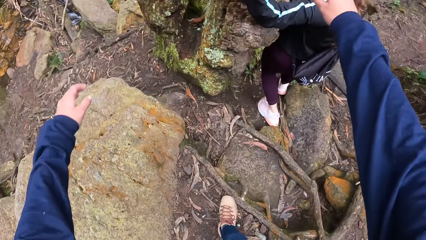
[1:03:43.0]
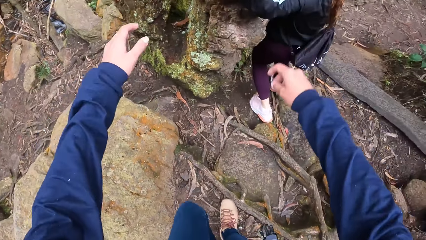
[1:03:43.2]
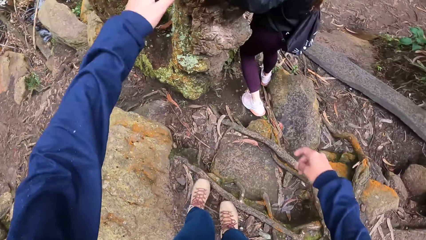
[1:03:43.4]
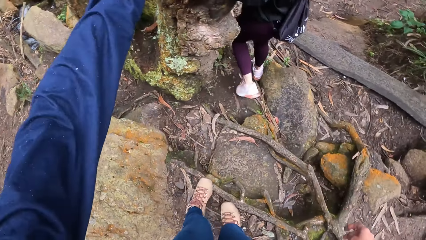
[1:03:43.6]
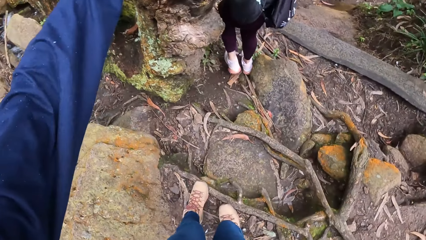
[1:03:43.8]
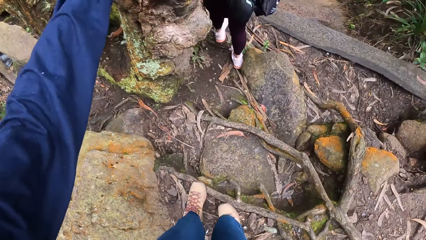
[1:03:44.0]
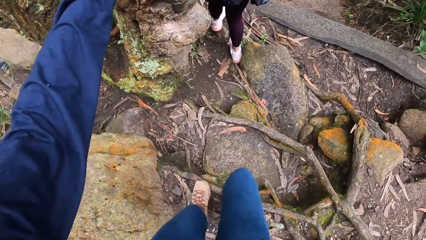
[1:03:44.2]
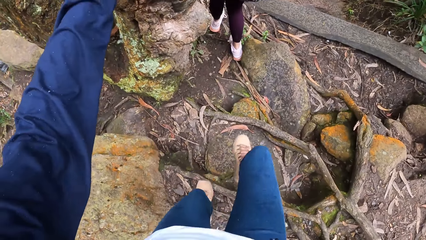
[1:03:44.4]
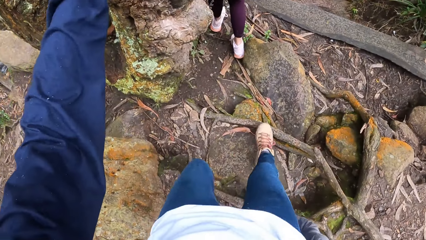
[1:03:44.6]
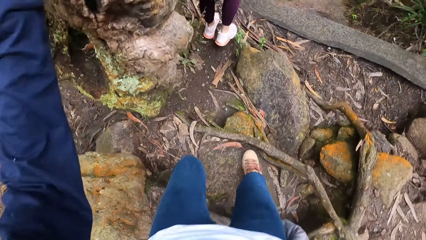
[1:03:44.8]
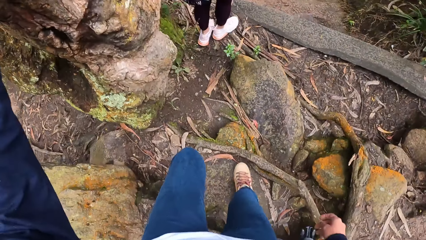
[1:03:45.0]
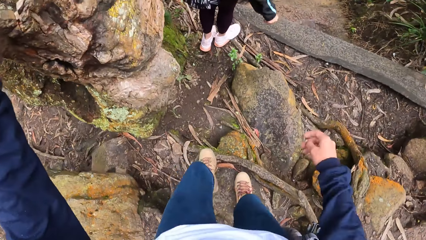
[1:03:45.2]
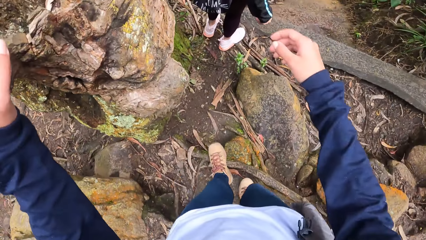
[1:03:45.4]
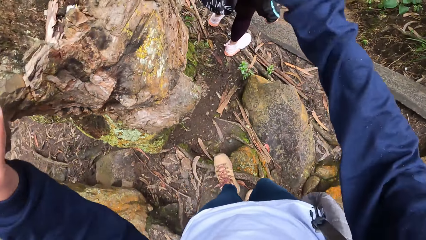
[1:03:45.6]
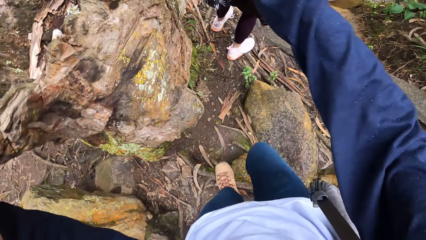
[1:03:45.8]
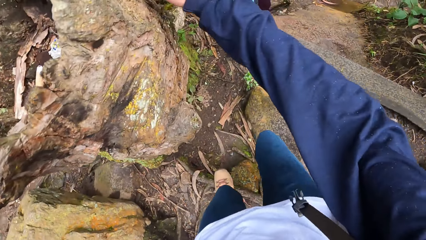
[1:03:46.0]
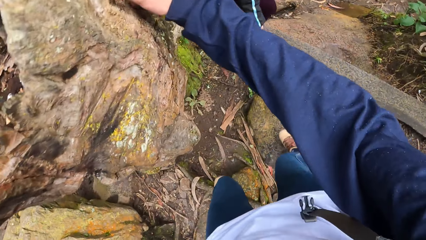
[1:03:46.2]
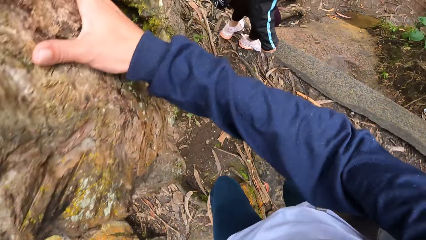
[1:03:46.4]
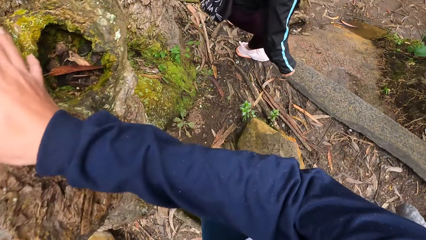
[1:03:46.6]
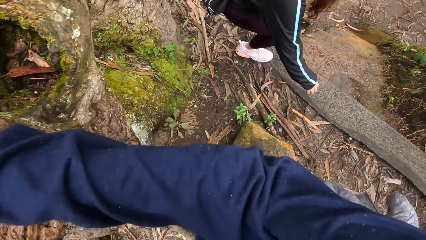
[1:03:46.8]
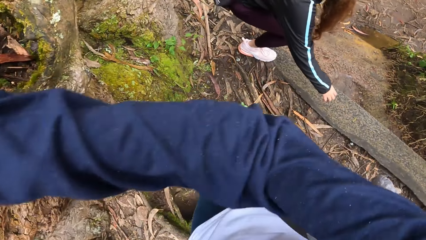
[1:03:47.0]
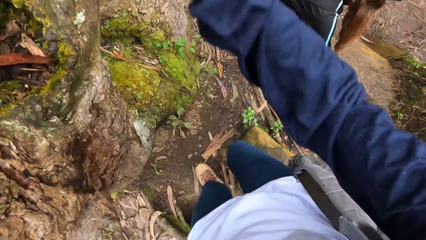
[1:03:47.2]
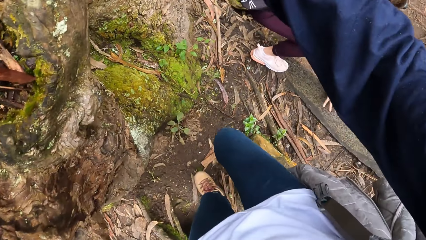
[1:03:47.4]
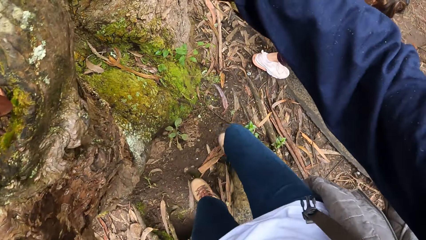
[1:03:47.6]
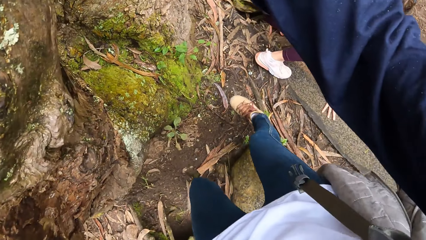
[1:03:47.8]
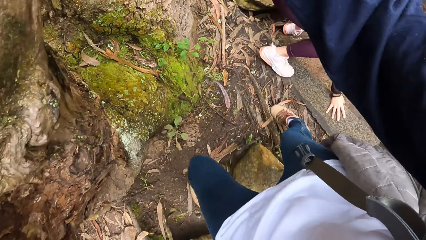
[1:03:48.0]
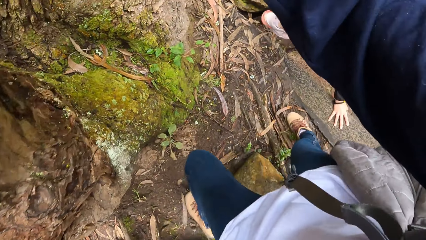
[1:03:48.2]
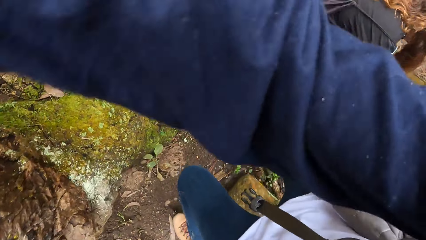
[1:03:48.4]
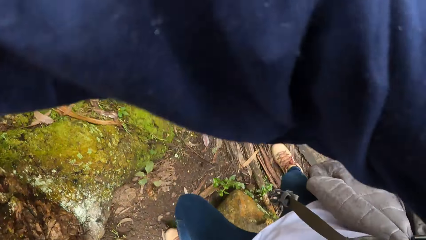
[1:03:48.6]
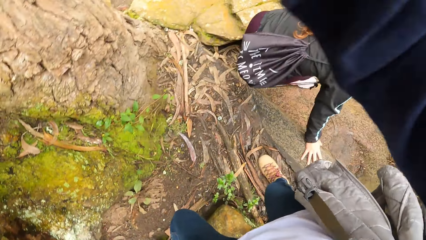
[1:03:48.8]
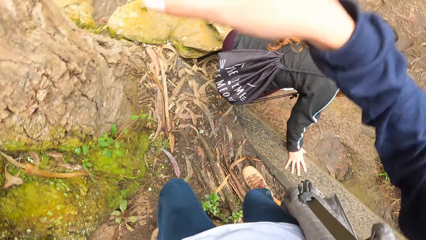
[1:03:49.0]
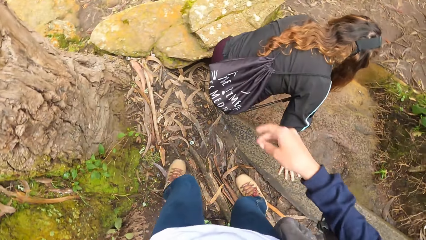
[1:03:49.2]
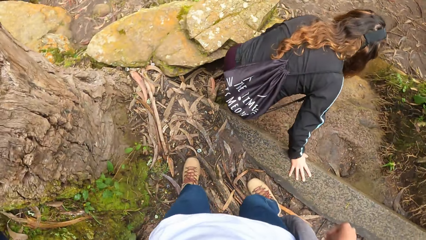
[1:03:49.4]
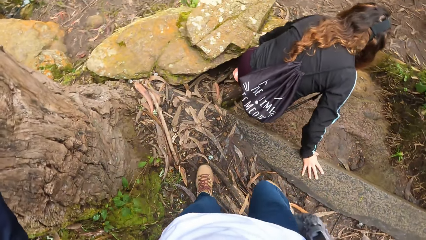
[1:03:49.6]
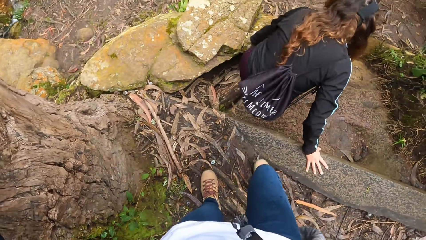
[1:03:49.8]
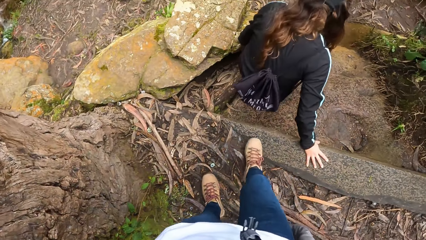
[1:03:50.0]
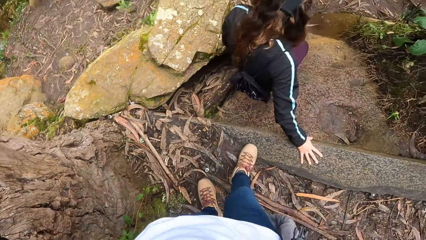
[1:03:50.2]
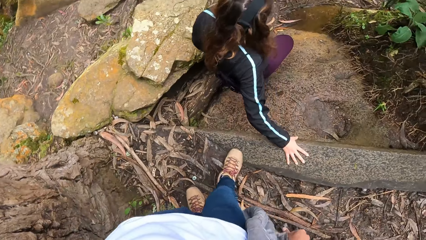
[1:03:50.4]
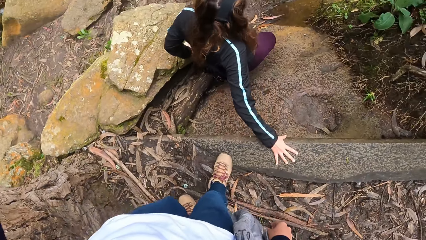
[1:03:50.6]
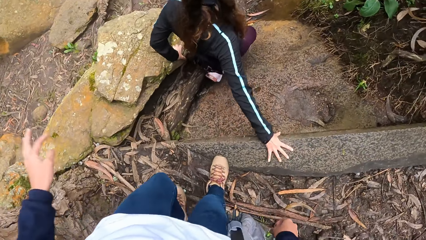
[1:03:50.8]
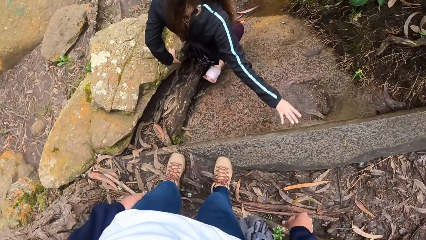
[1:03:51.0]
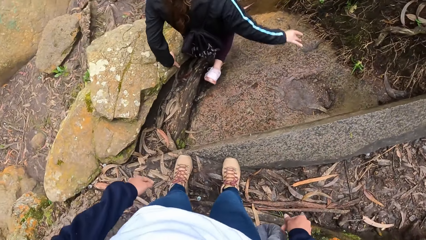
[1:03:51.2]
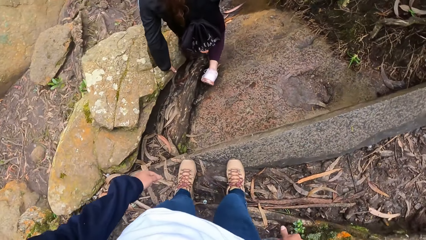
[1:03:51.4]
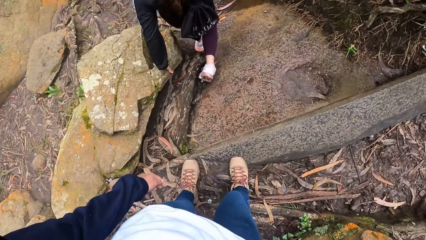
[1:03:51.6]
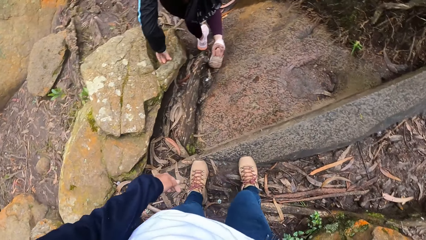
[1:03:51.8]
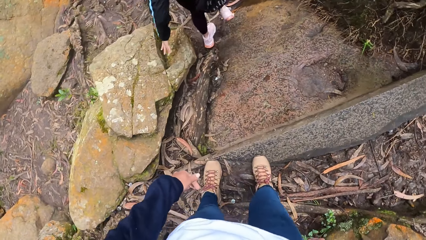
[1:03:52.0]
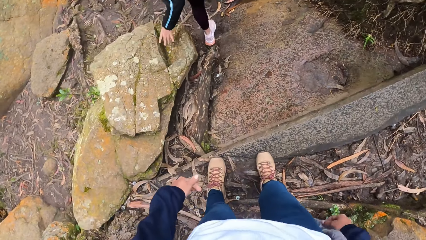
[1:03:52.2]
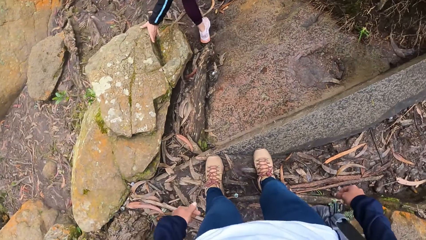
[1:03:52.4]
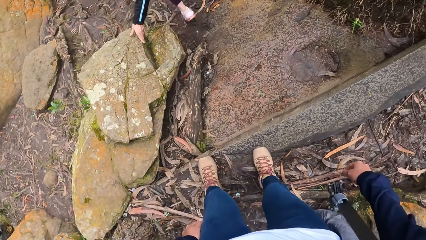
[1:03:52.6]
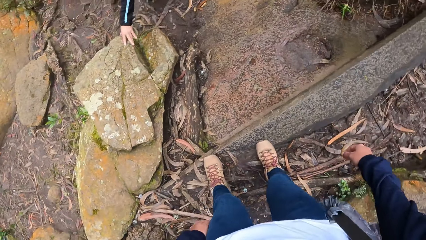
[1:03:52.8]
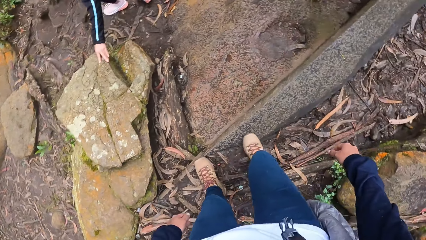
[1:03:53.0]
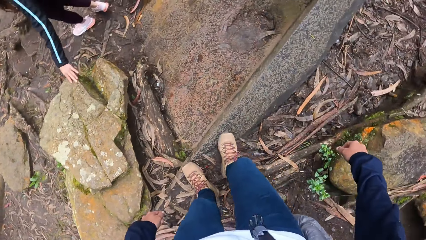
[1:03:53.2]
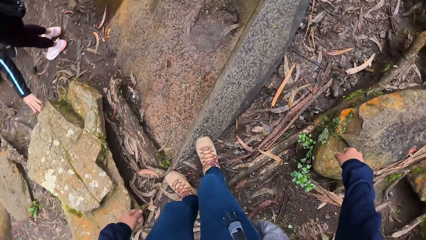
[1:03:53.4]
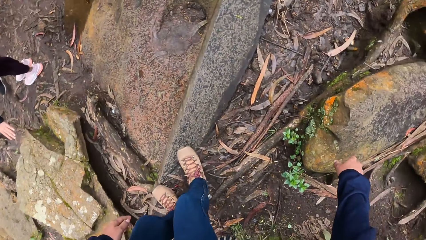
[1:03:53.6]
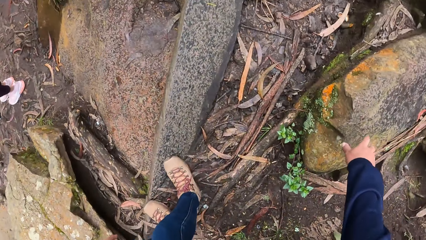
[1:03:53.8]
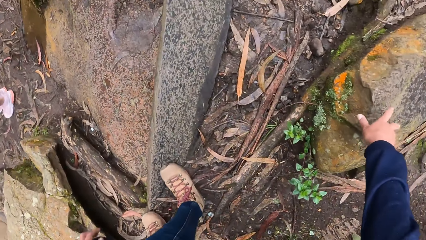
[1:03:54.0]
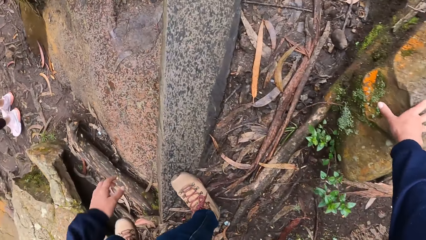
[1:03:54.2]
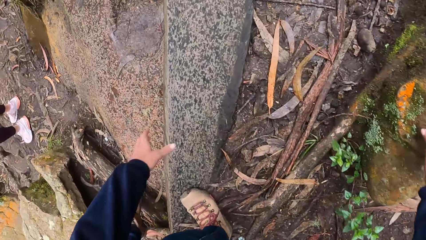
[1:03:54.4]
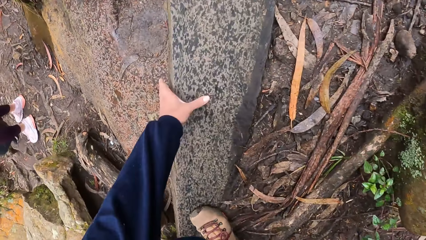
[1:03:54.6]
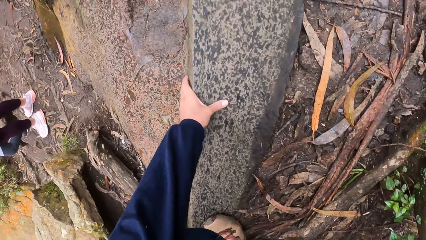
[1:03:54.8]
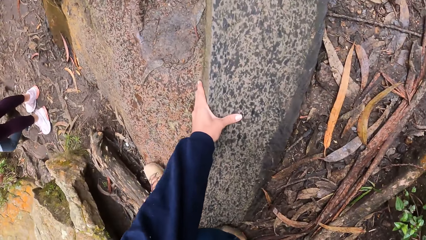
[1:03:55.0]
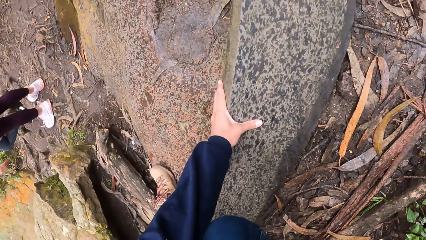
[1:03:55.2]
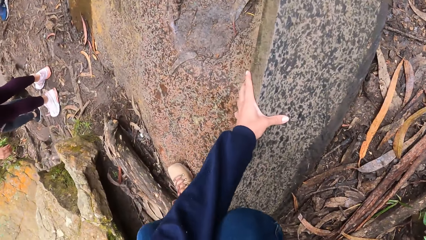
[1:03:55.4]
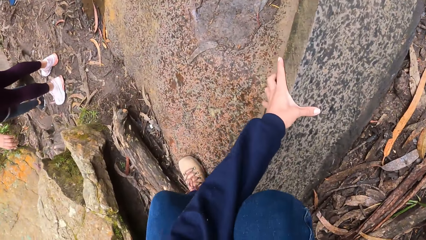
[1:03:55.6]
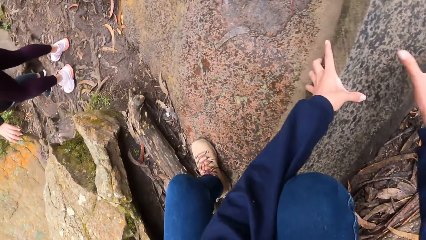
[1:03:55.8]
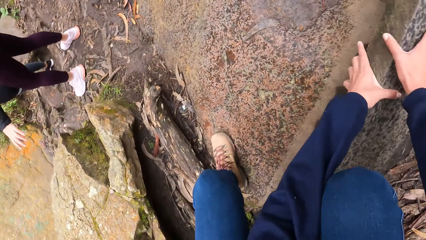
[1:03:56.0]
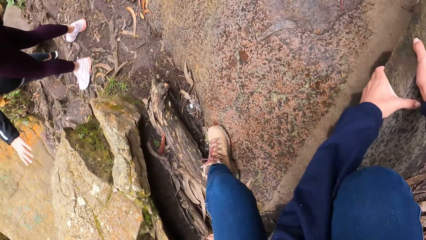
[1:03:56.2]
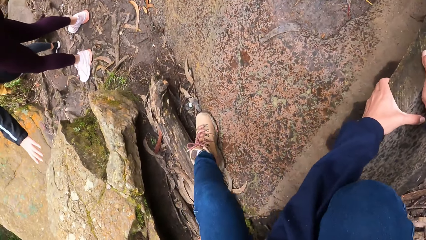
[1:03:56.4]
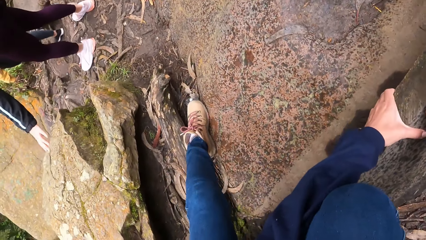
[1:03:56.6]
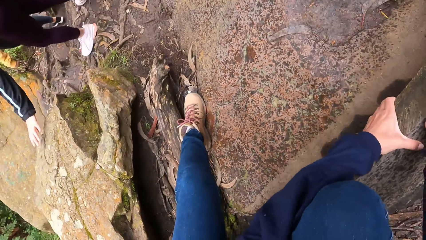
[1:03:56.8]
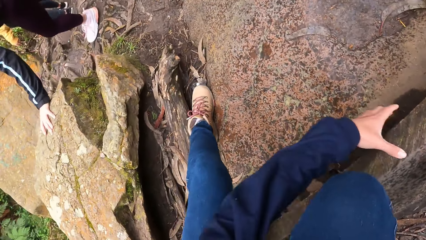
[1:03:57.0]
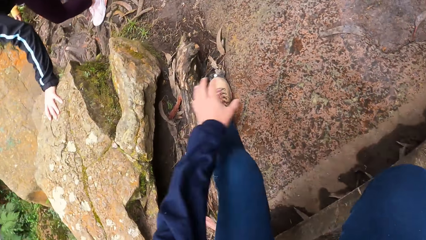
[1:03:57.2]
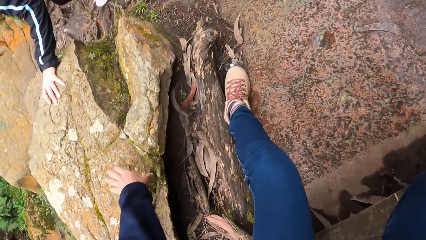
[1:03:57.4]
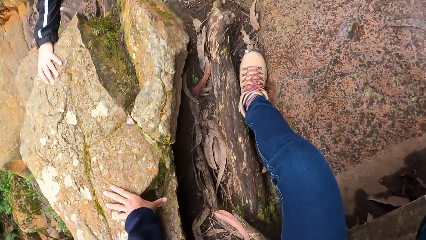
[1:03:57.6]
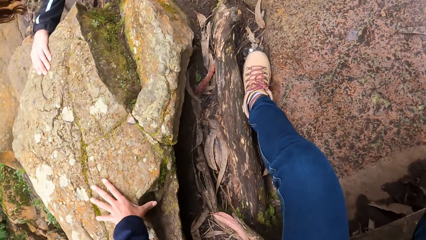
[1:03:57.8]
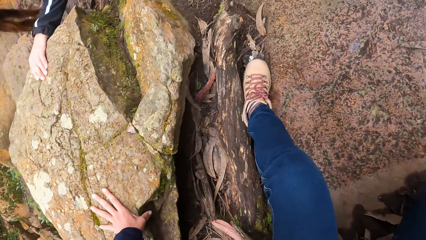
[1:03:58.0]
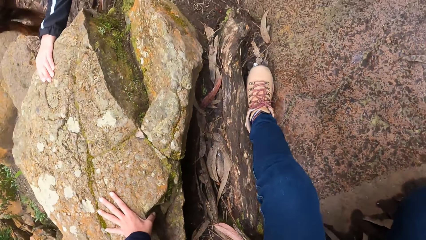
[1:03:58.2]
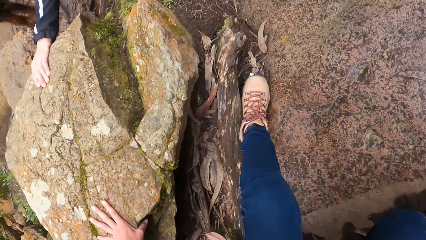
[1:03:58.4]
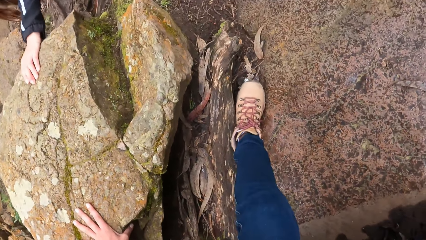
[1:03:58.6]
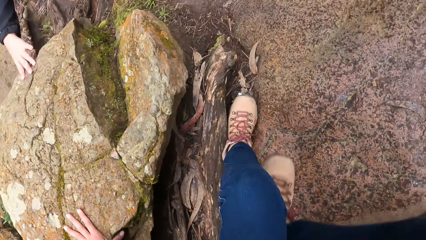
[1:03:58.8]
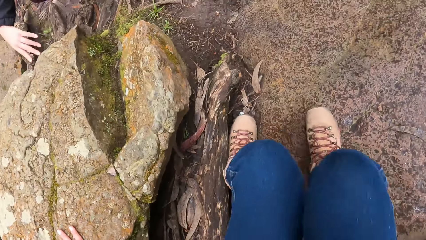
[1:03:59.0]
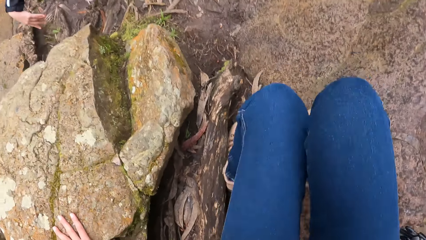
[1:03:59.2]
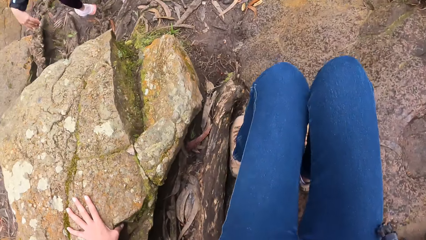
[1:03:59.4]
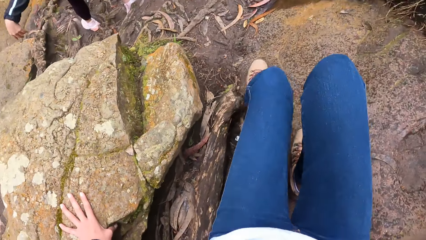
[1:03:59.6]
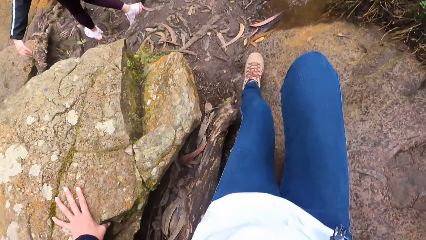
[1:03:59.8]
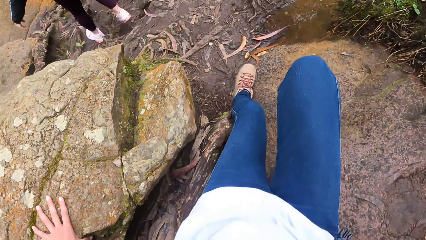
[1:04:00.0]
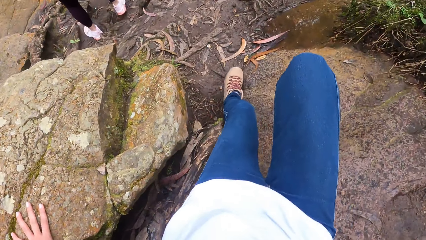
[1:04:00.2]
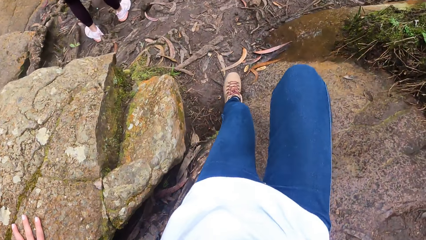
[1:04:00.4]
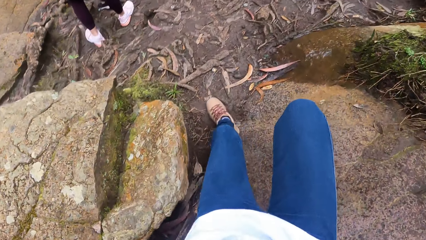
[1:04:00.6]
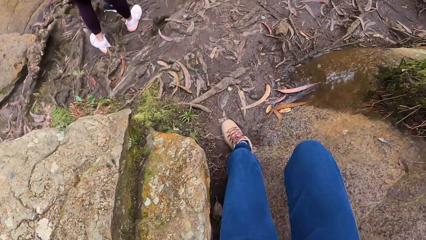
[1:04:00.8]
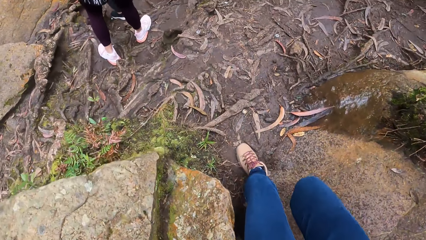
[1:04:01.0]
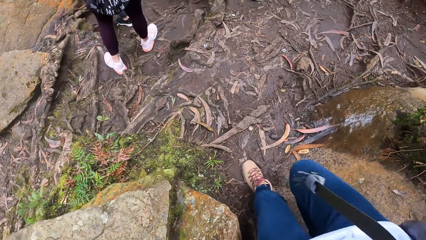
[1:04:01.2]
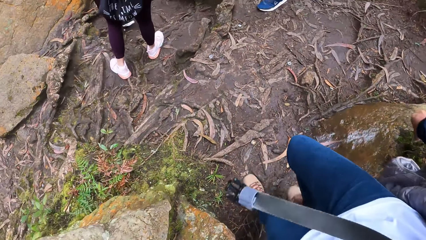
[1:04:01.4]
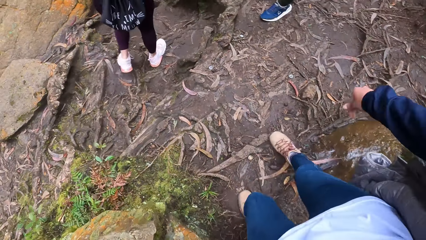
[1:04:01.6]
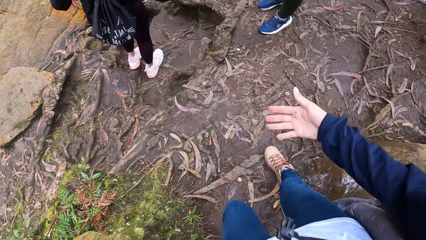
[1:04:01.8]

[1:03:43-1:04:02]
The camera wearer holds a tree along the path in the forest with her hands. She holds rocks and crawls on the rocks.
